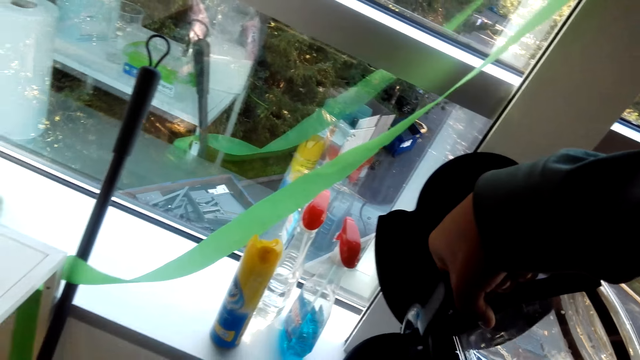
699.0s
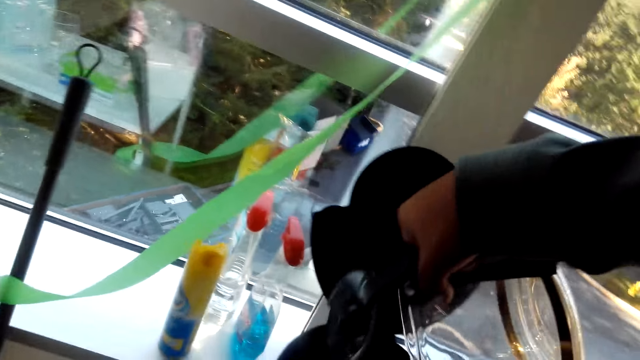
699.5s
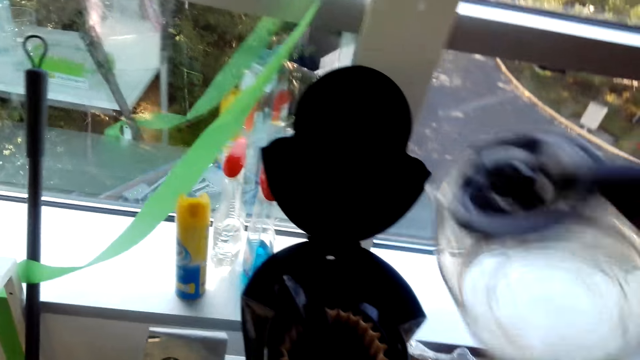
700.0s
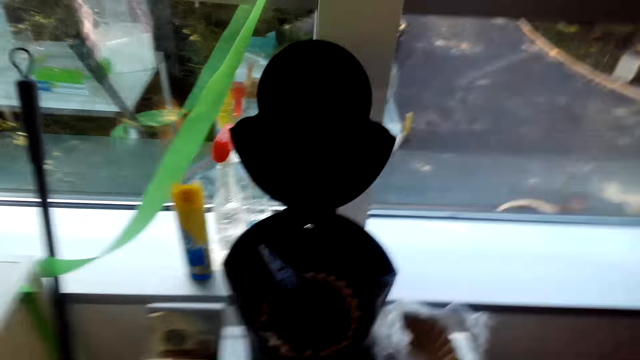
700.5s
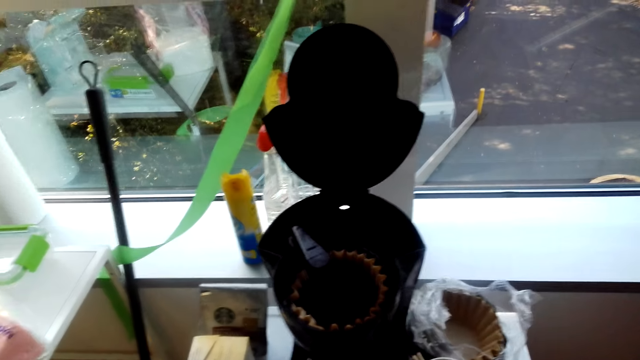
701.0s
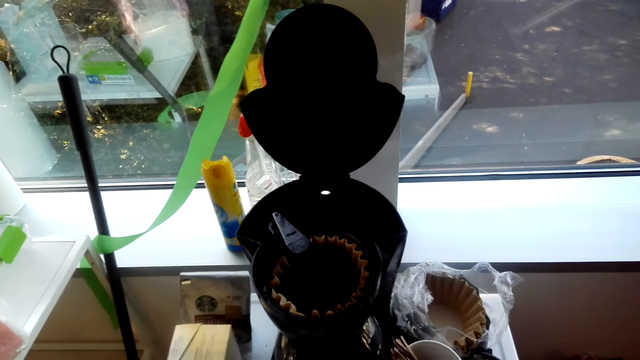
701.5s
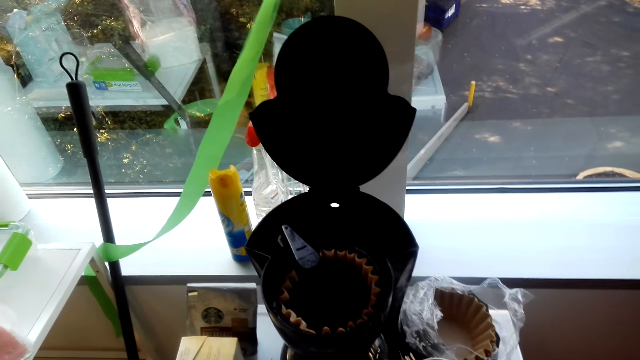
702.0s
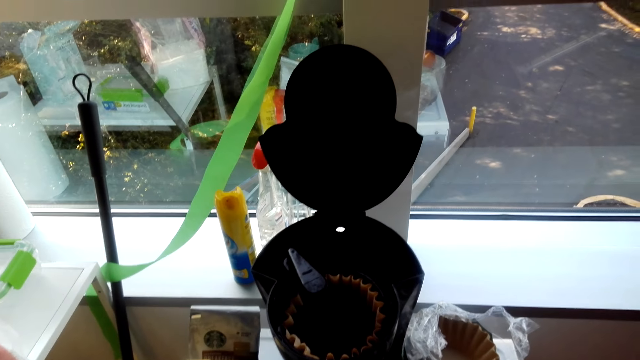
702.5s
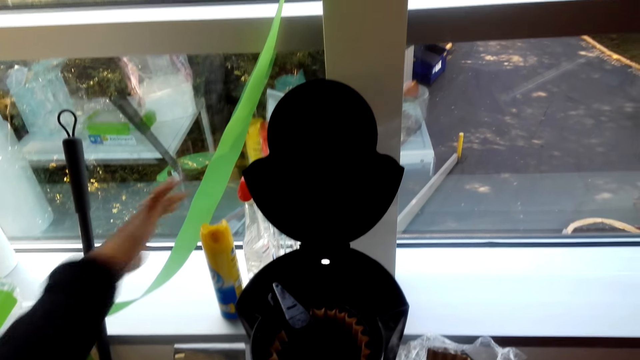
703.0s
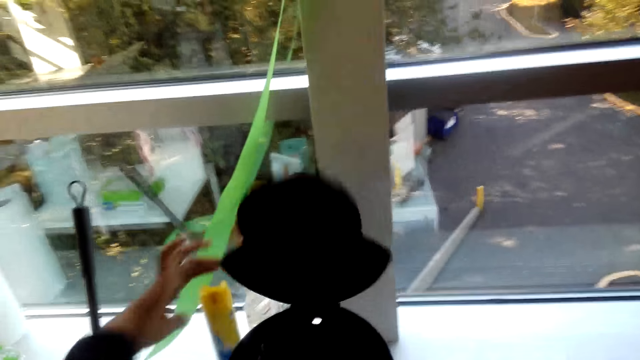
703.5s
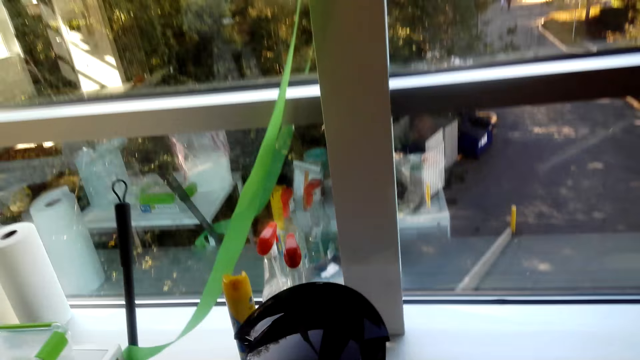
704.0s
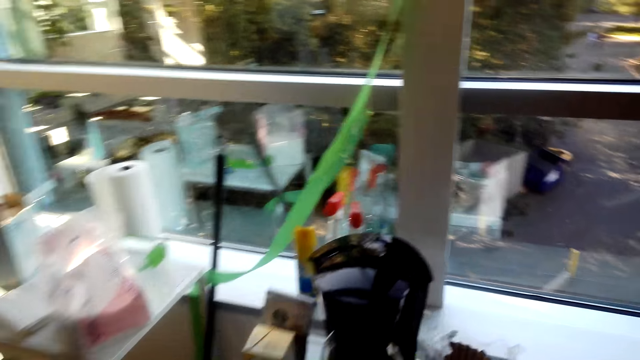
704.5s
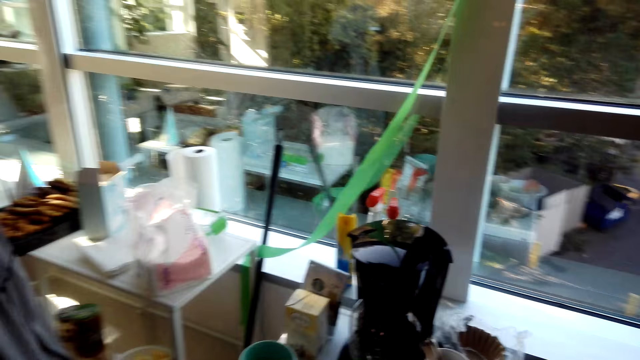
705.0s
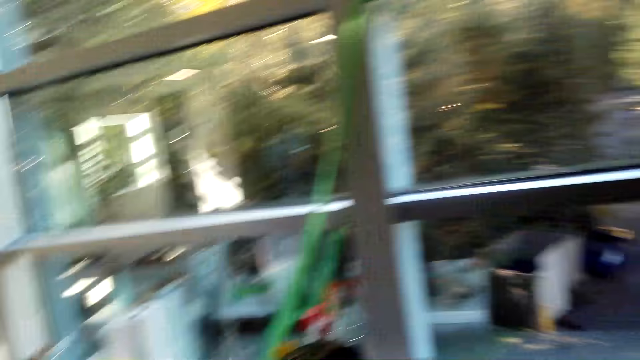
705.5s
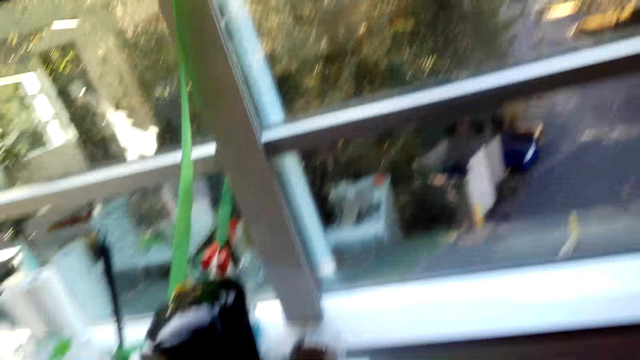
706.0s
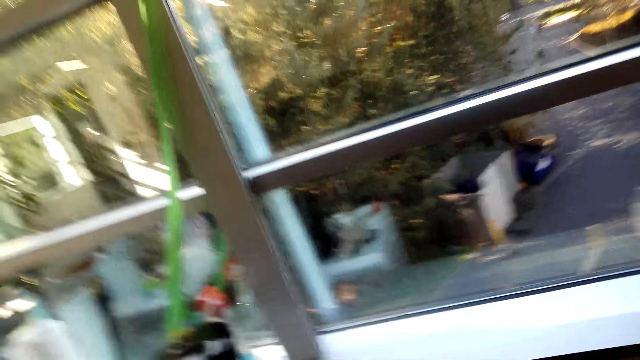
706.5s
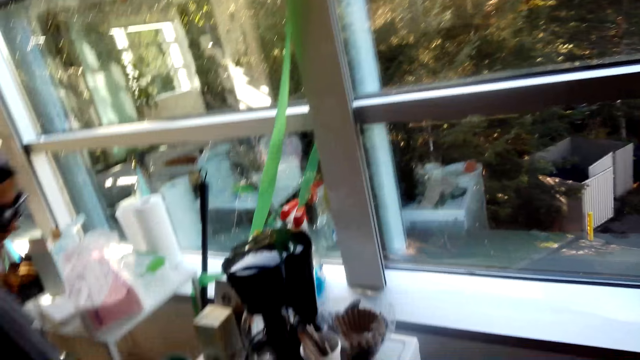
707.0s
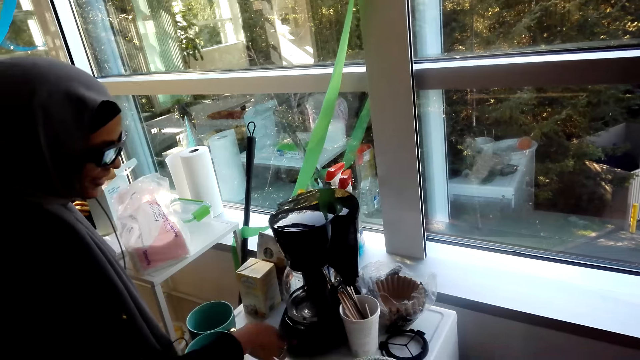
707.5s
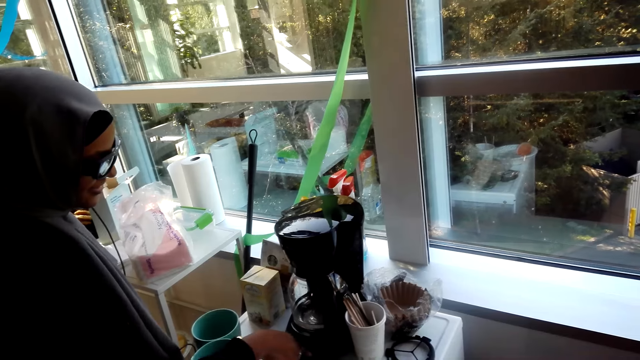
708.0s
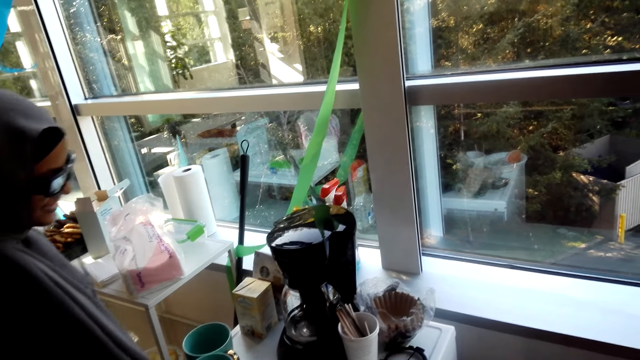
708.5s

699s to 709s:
The camera wearer looks around. They put the jug down. A lady closes the coffee maker. The camera wearer looks around.

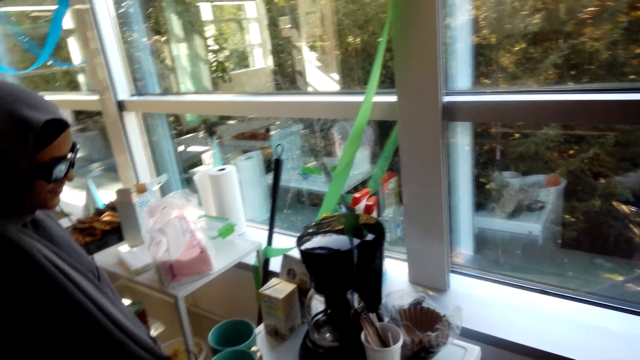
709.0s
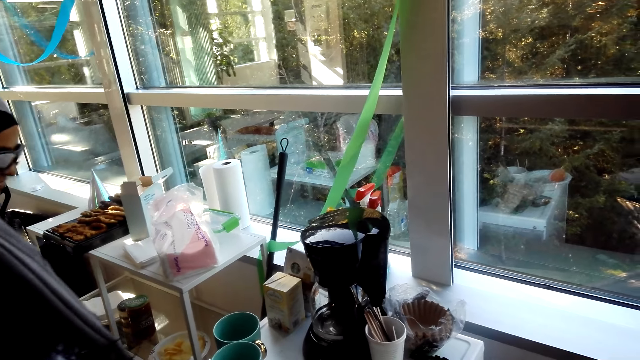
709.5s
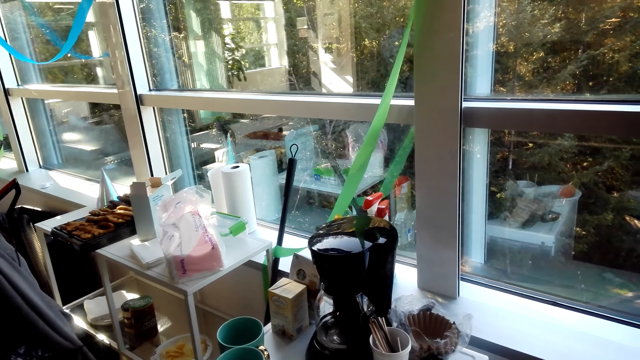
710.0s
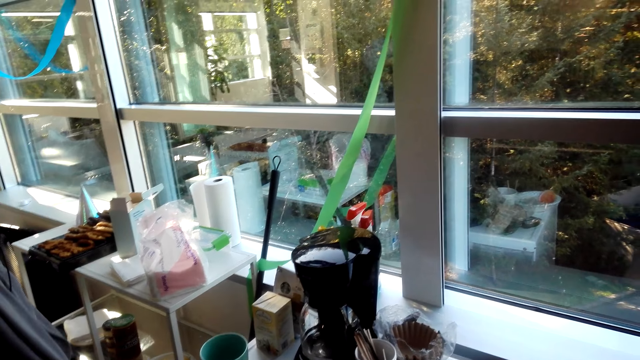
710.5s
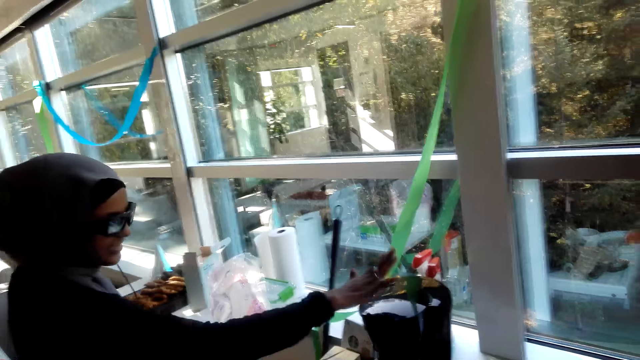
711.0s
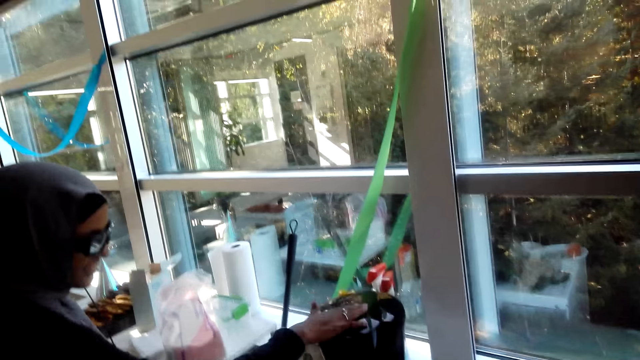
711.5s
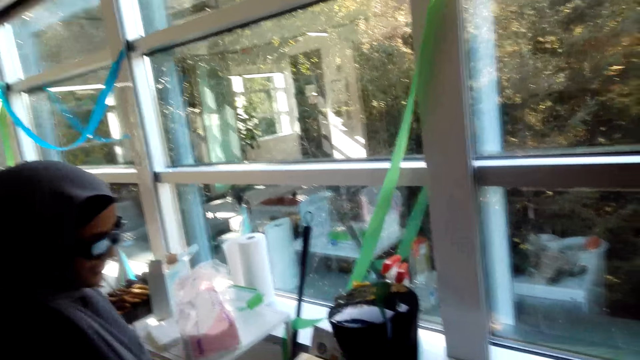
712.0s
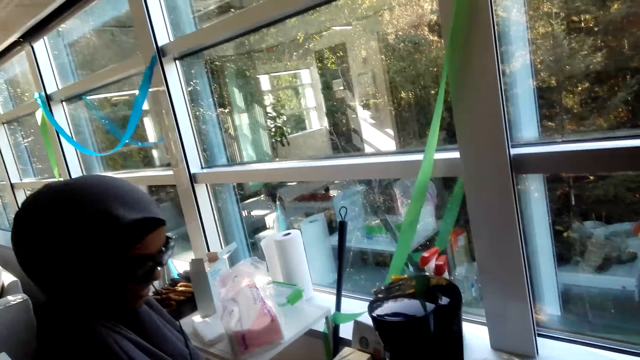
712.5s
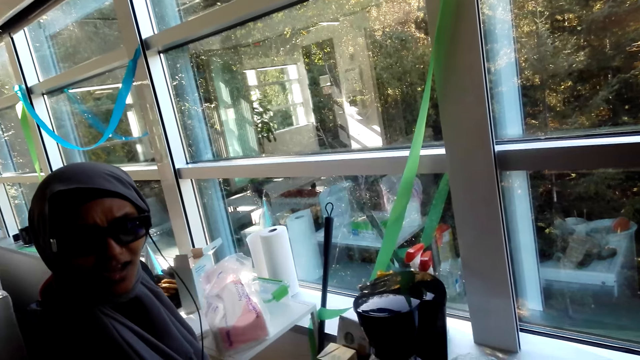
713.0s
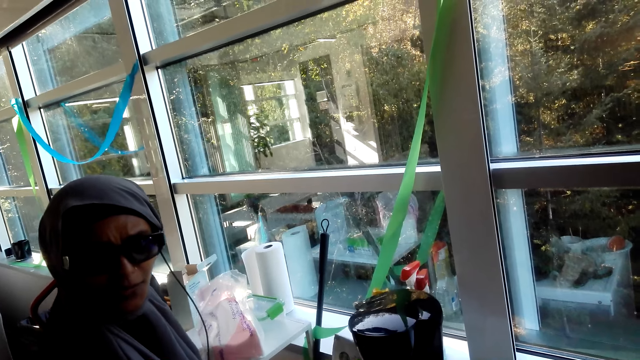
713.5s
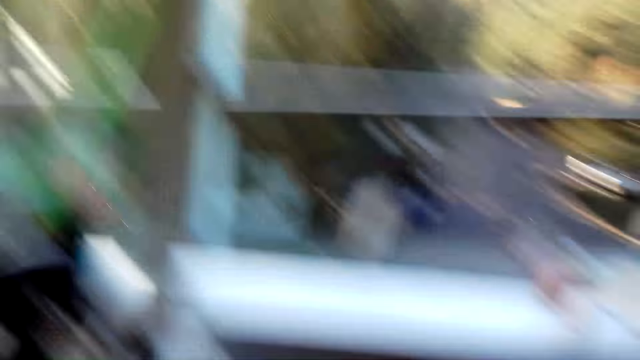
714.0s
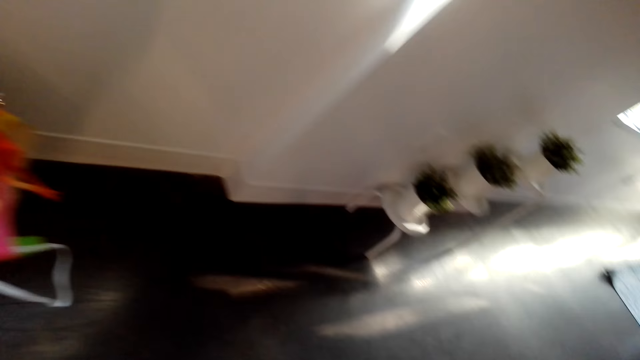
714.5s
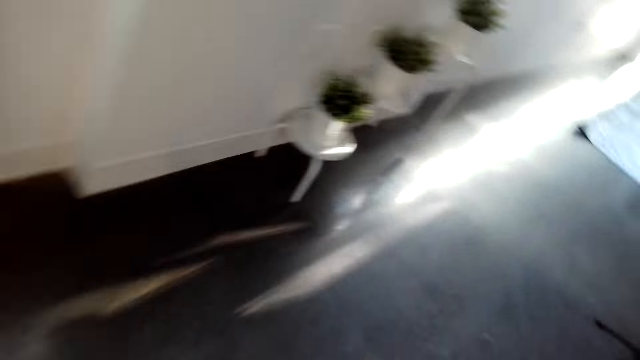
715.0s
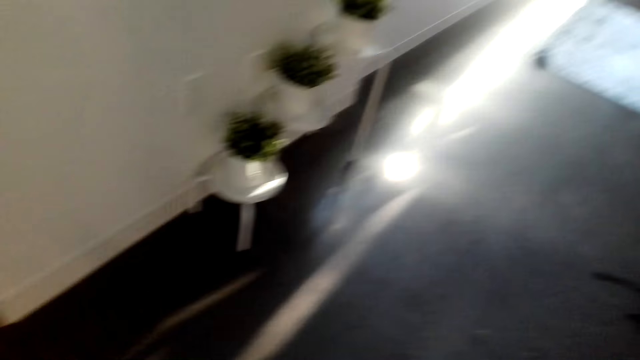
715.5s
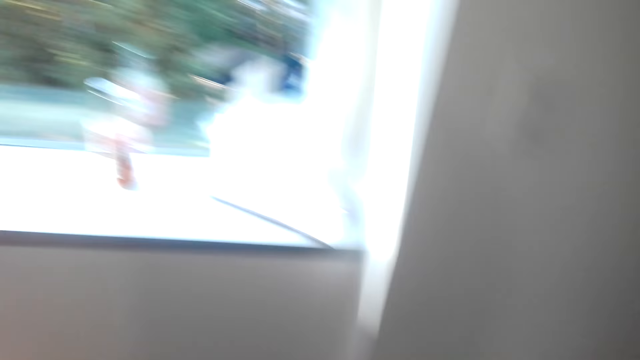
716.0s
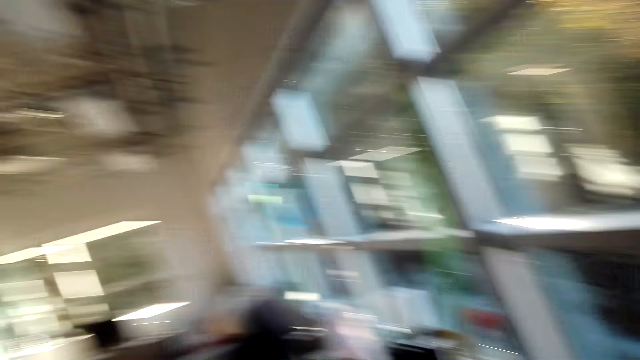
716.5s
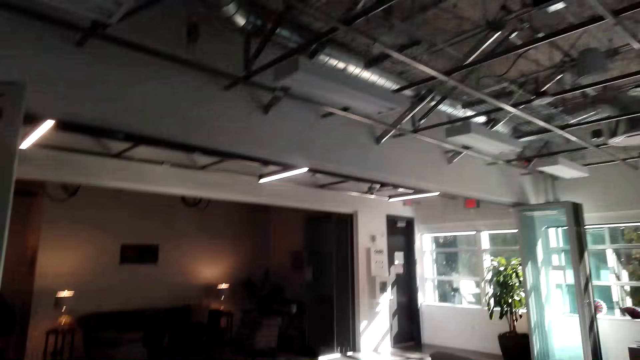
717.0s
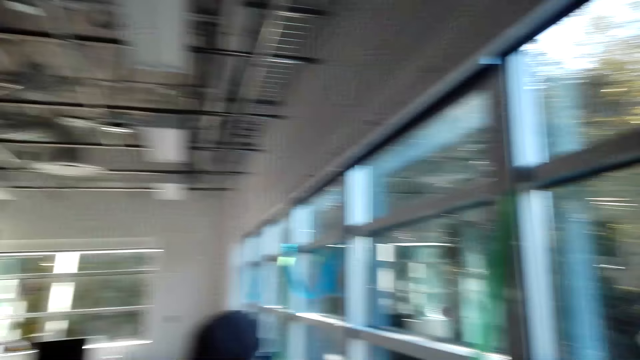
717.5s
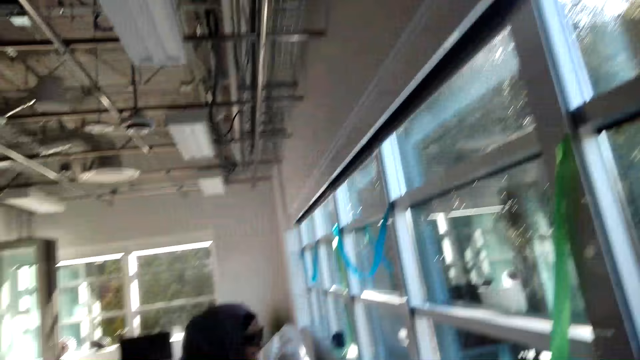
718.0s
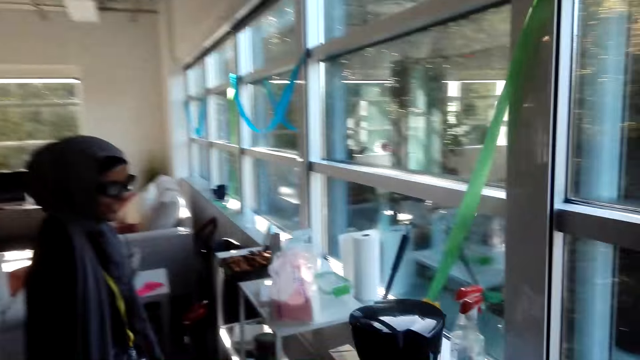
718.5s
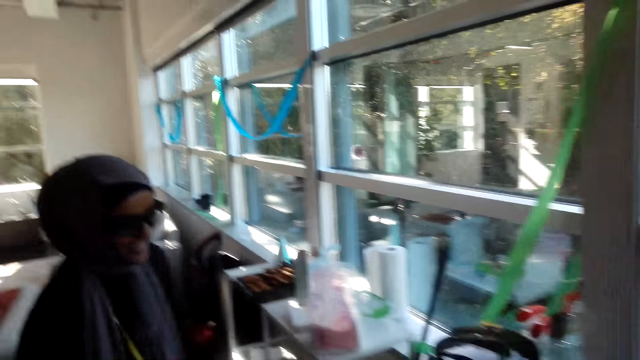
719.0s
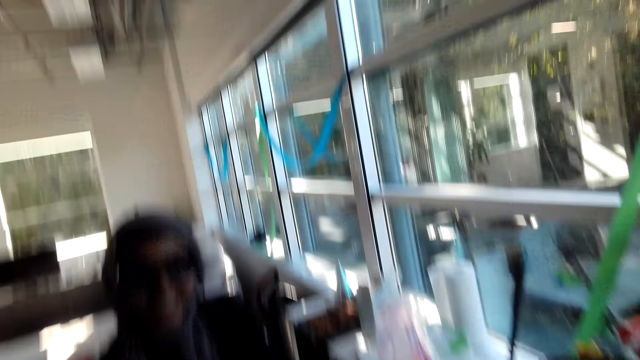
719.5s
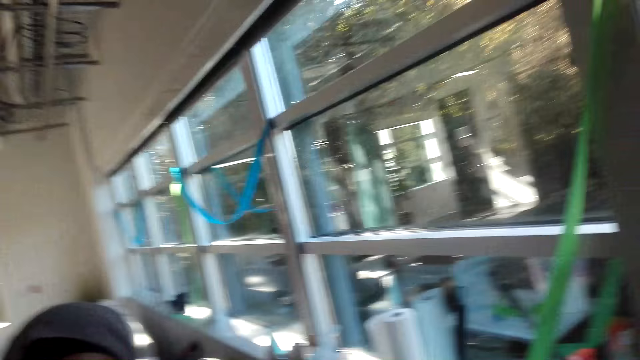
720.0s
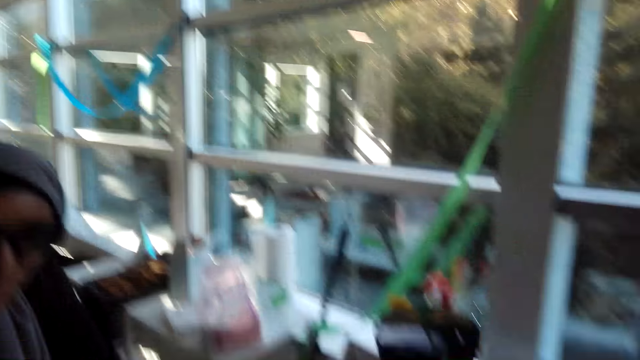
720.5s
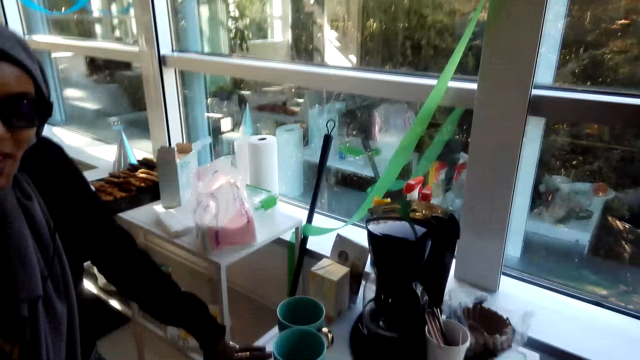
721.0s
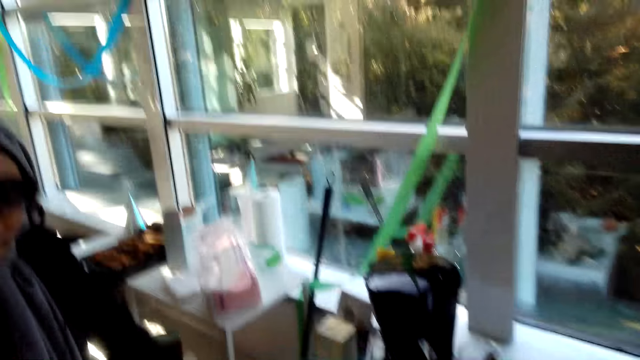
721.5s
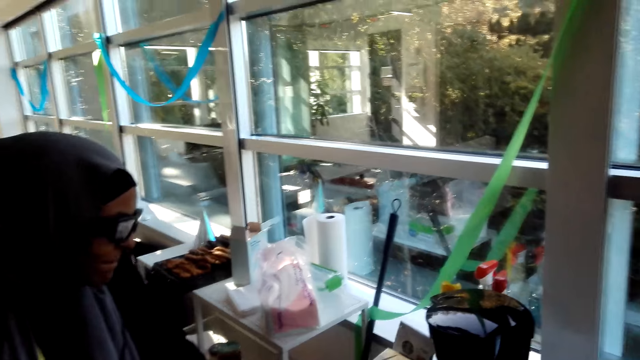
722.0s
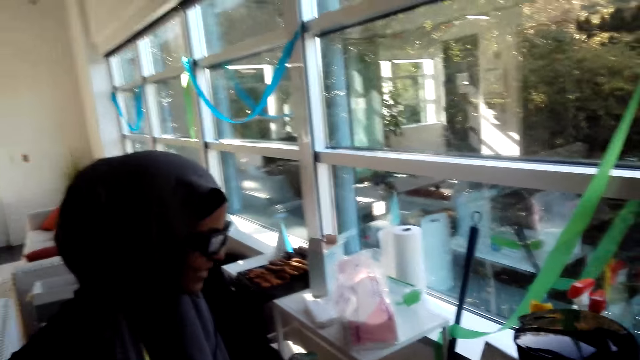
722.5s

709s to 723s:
A lady touches the coffee maker. The camera wearer looks around. They laugh. They talk to the lady.
